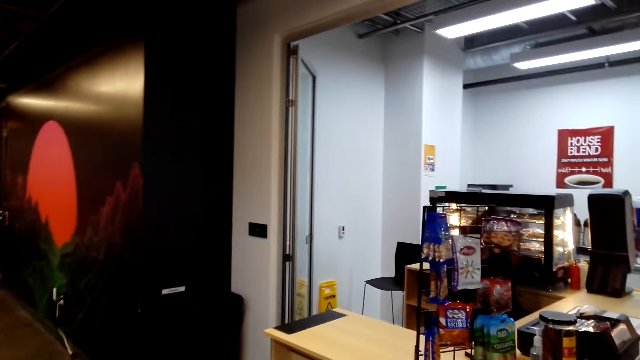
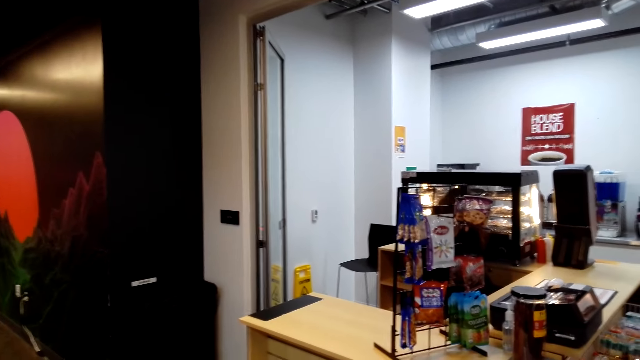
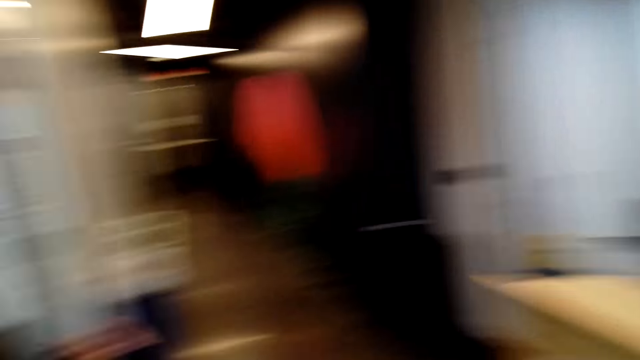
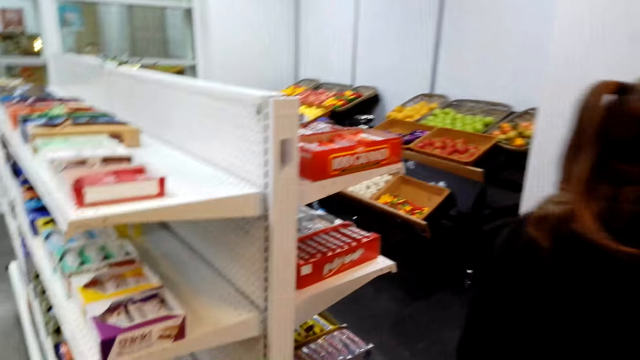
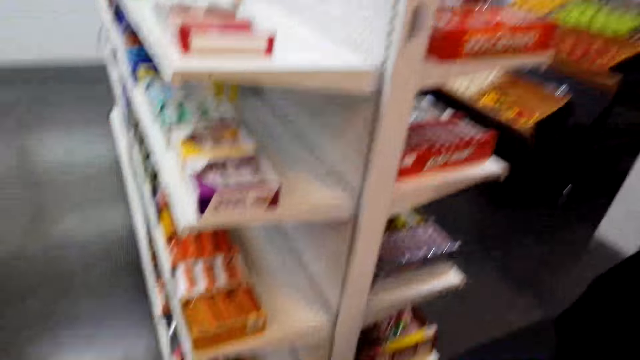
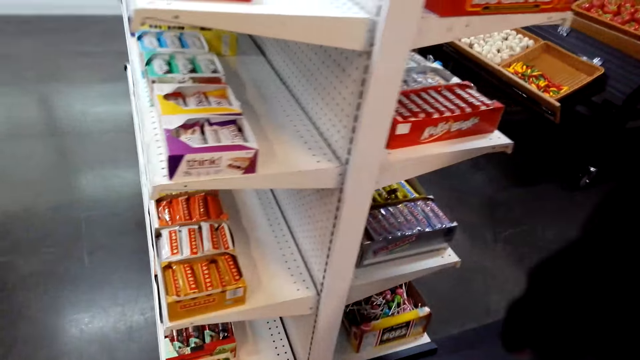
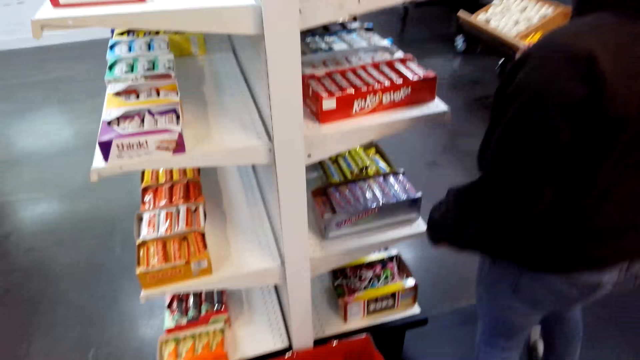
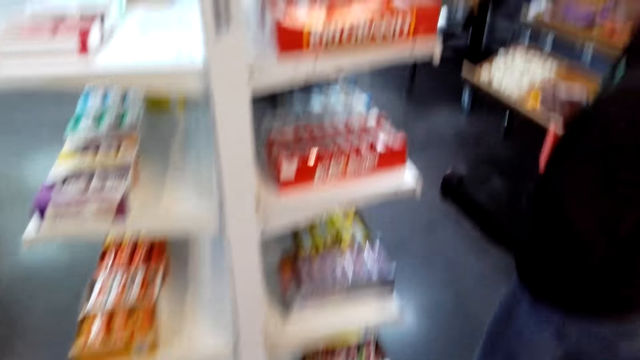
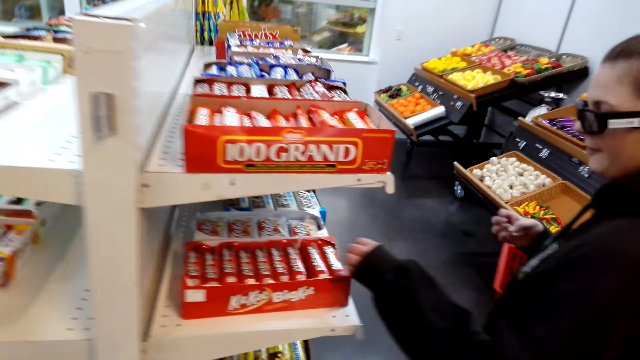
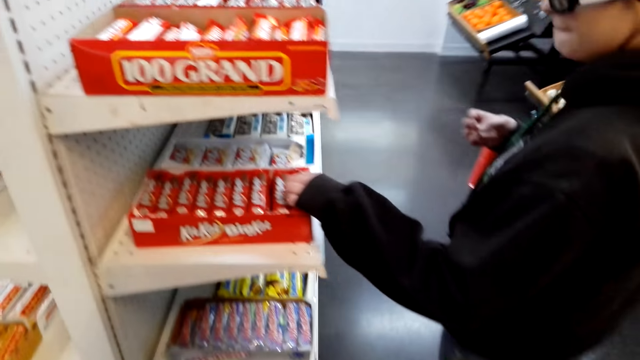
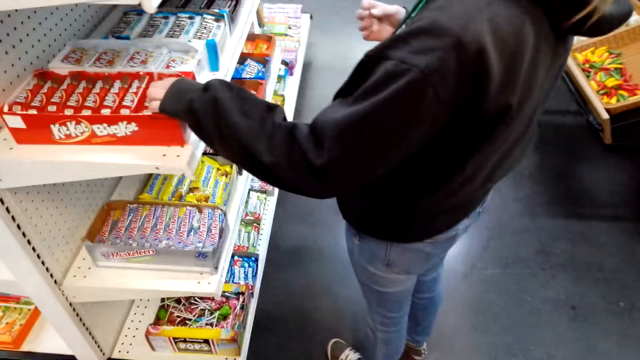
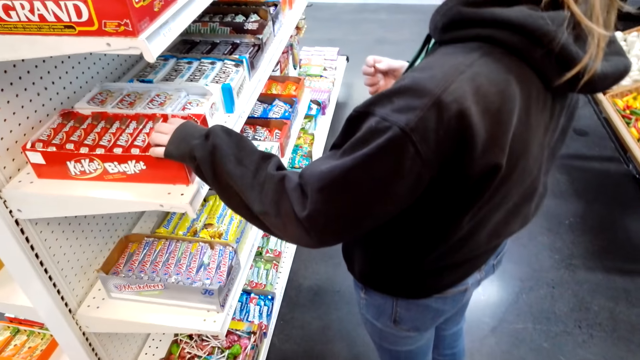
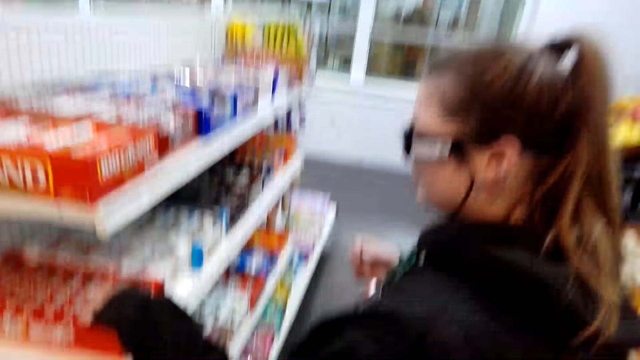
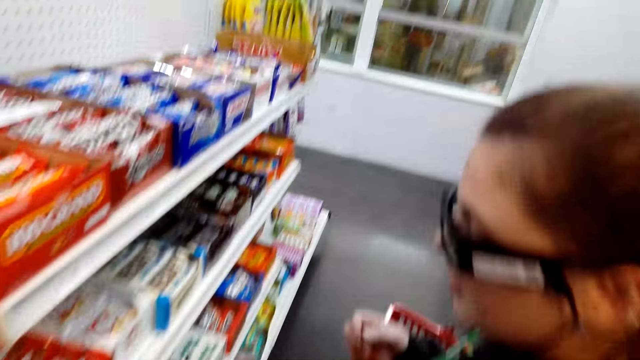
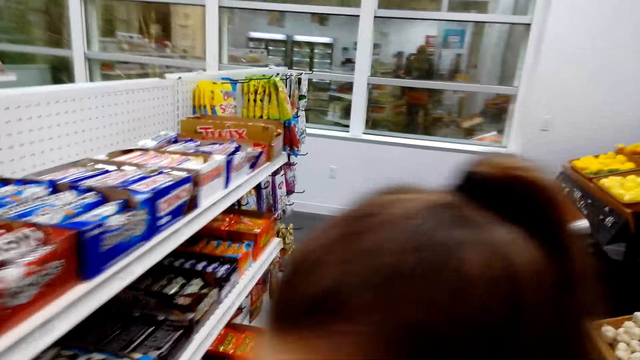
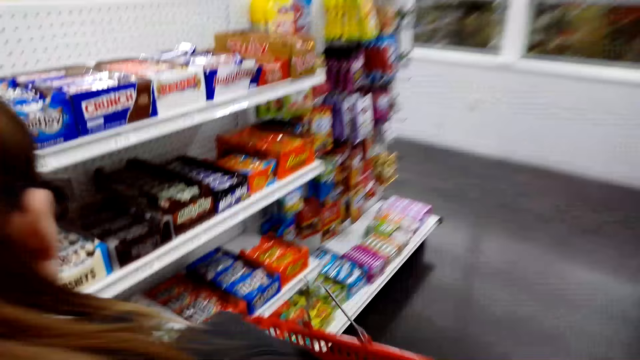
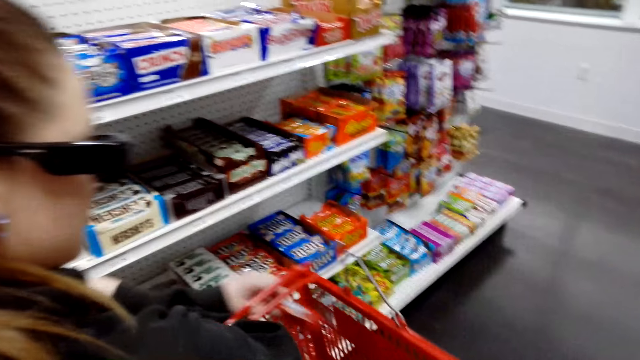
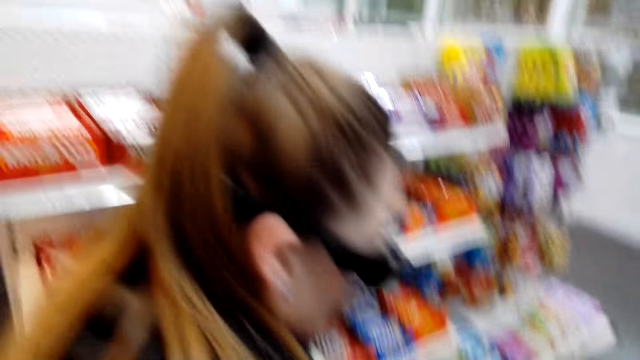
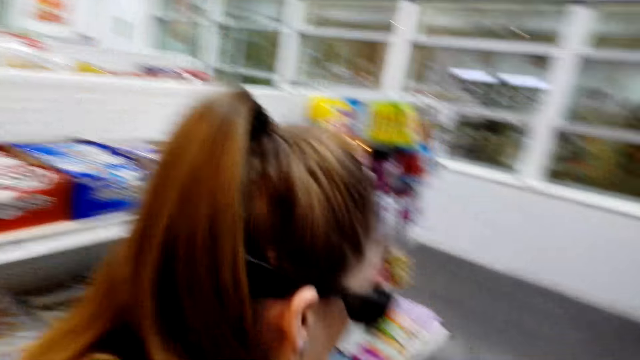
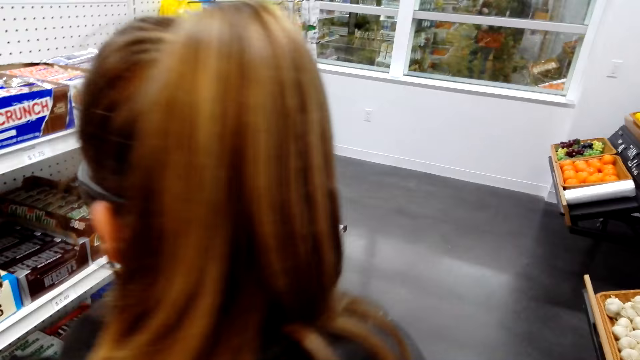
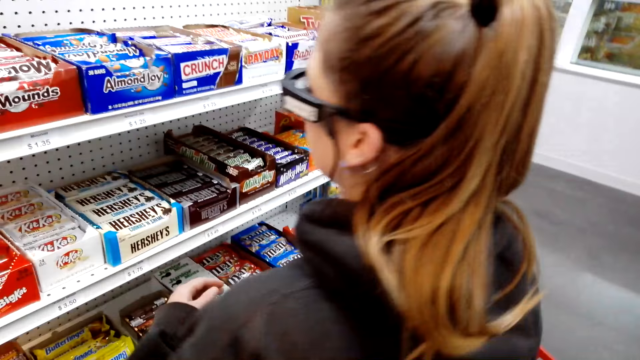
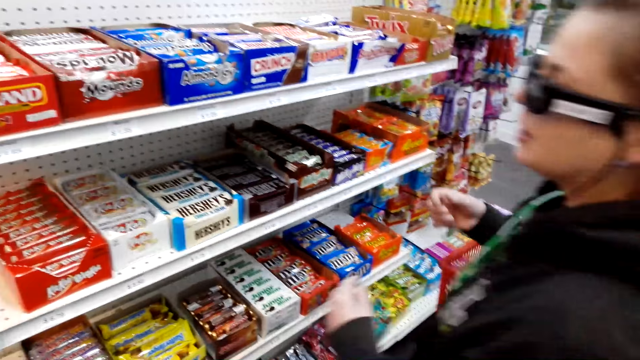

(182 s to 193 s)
The camera wearer looks around a supermarket. A cashier interacts with the camera wearer. A lady picks up a KitKat on the shelf. The camera wearer interacts with the lady. The lady puts the KitKat in the shopping basket.

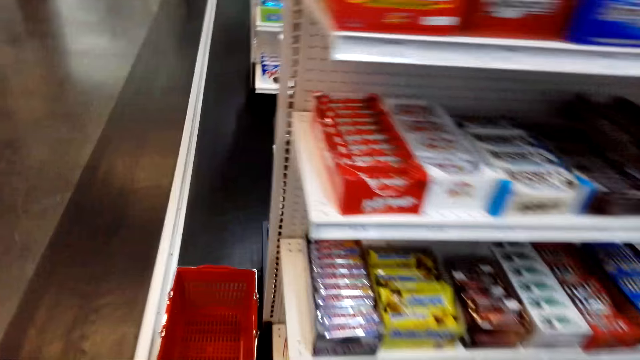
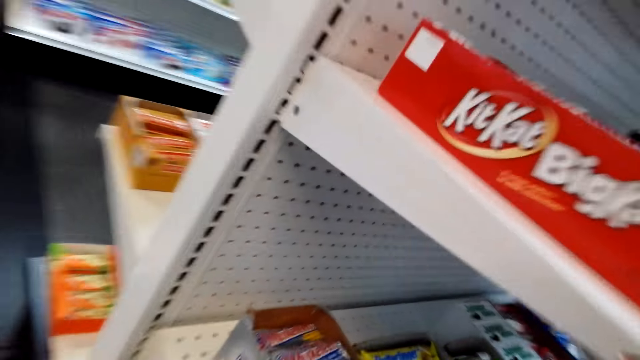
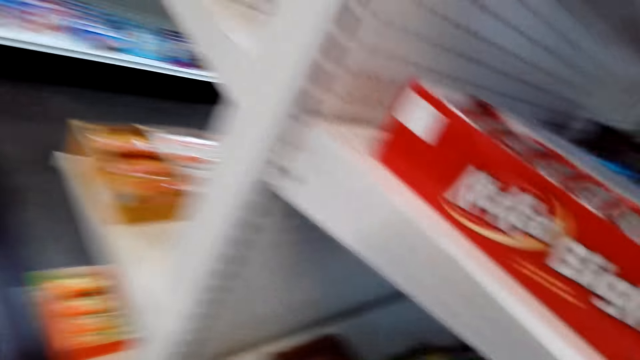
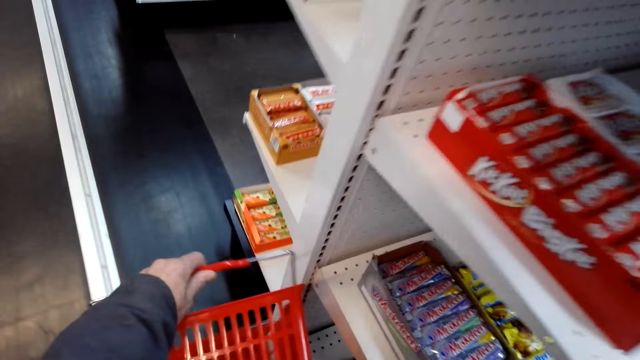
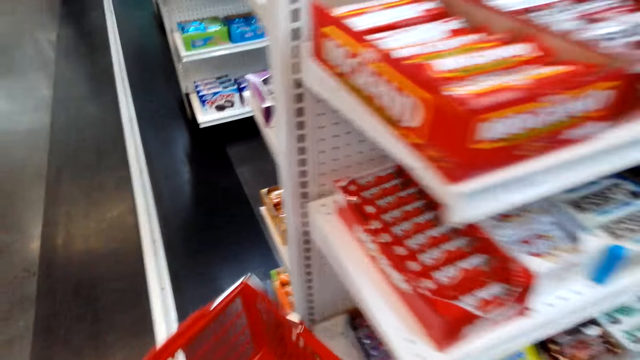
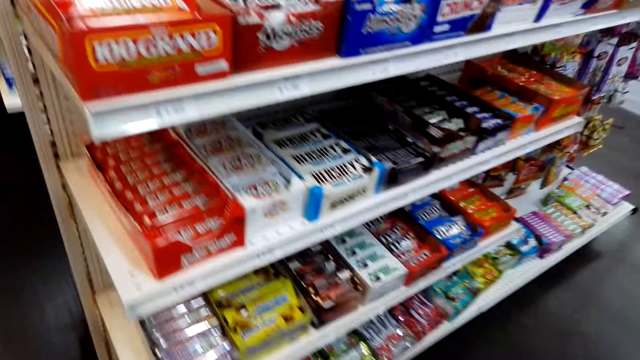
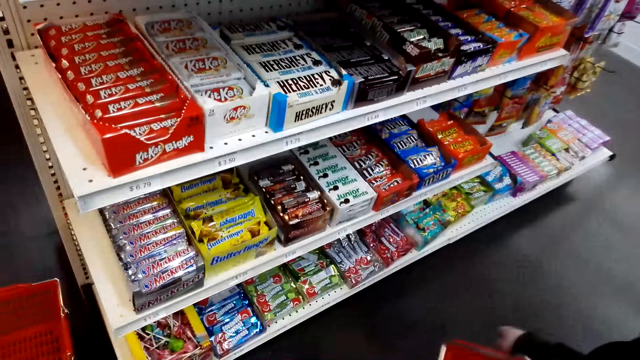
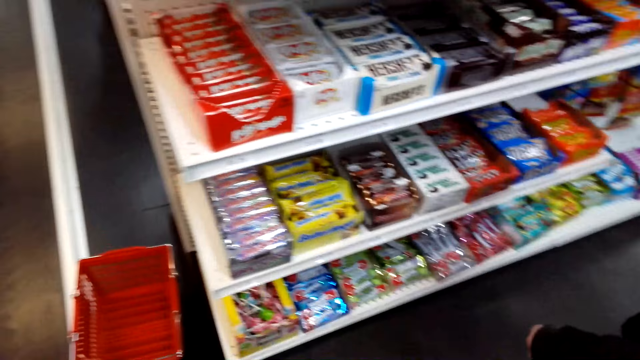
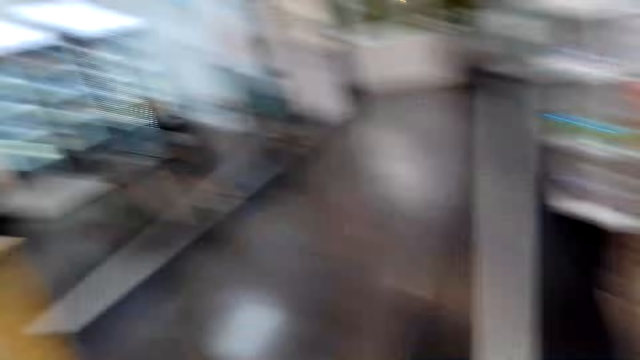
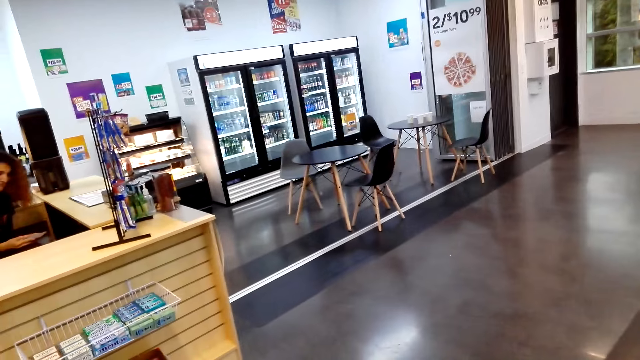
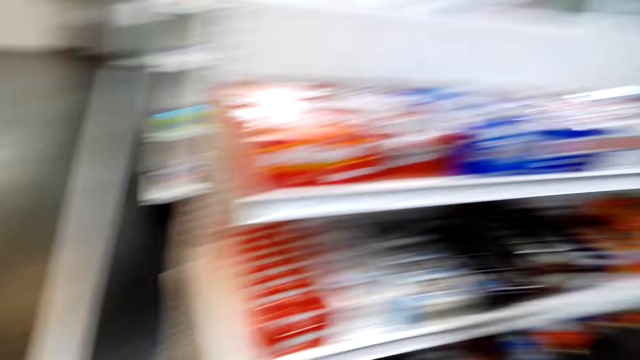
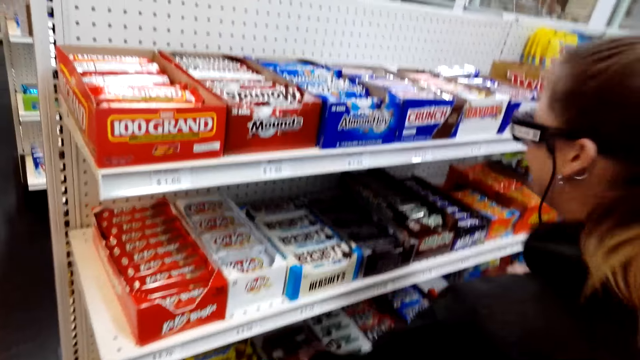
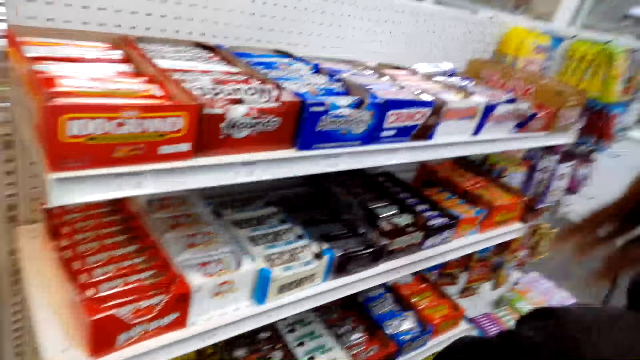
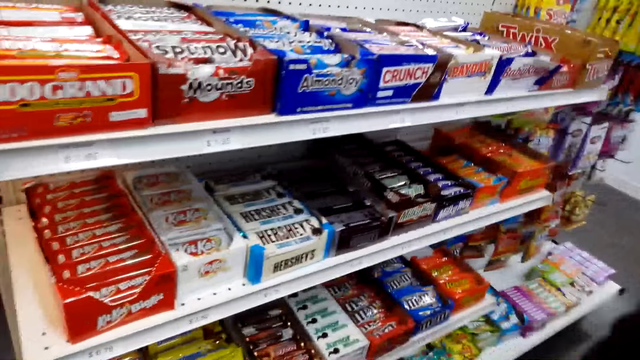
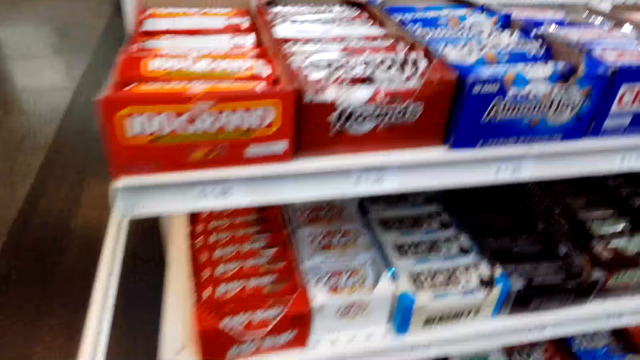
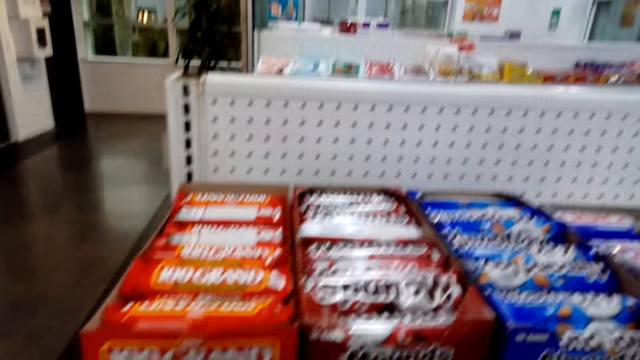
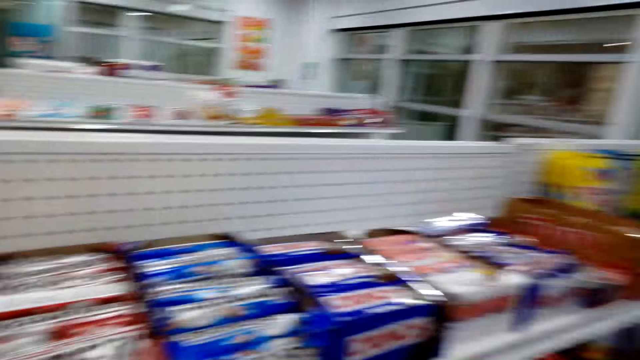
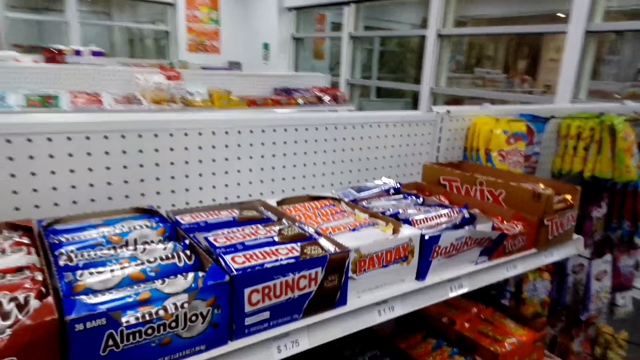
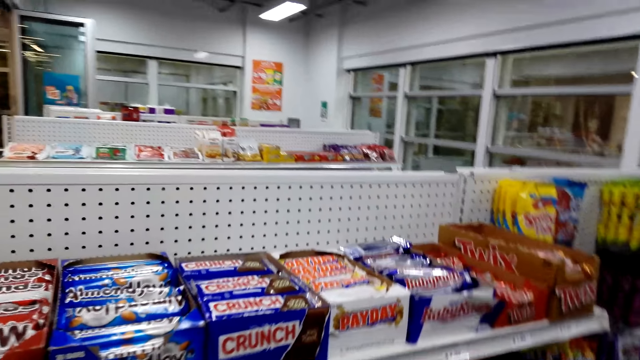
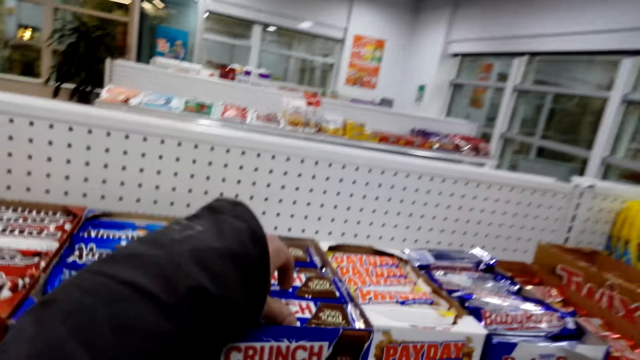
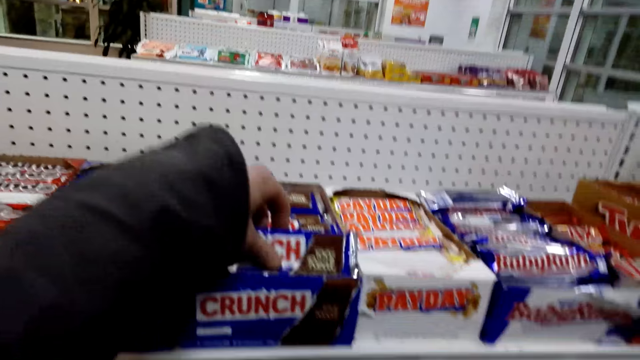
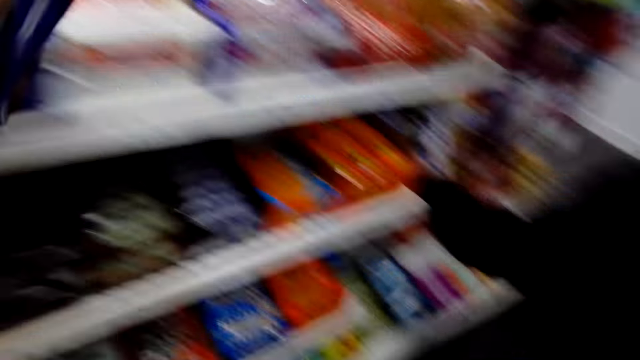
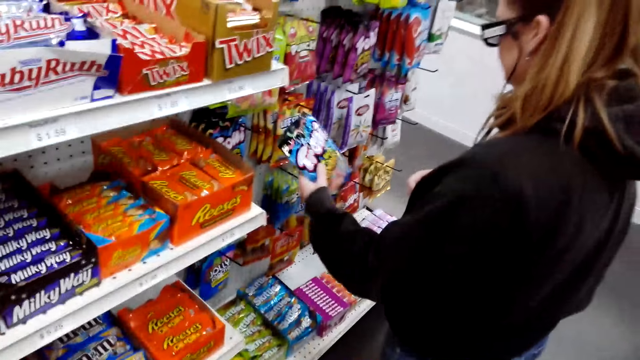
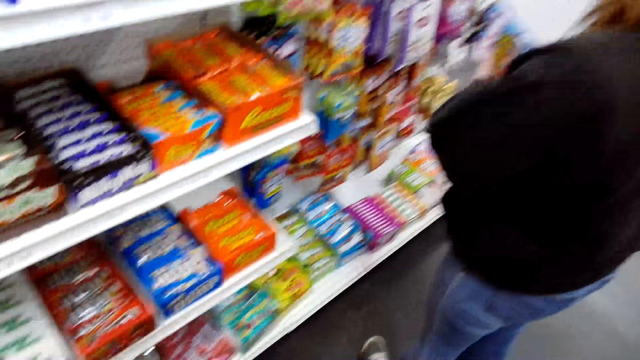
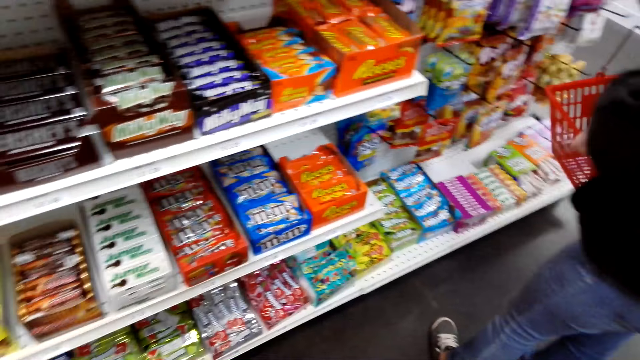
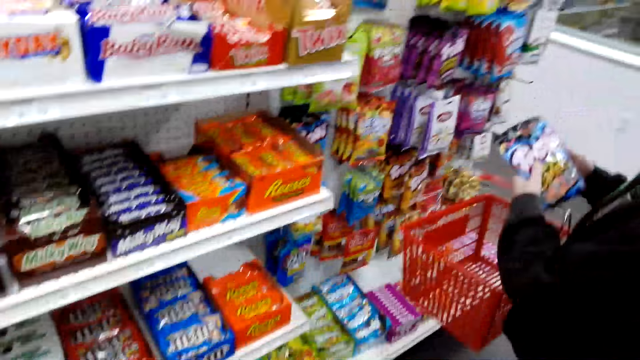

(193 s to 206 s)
The camera wearer picks up a shopping basket. They look around a supermarket. They interact with a cashier. They look around the supermarket. They pick up a Crunch chocolate or snacks from the shelf. A lady picks up a Bite snack on the shelf. The camera wearer puts the snacks in the basket.
